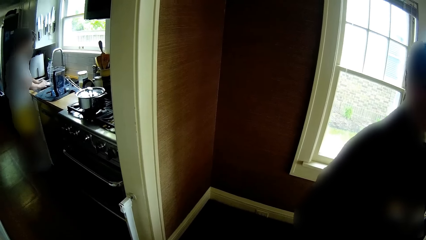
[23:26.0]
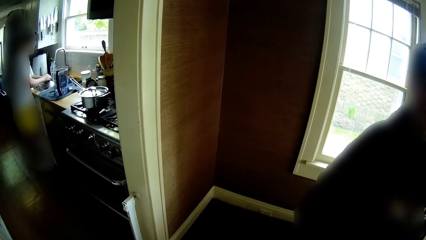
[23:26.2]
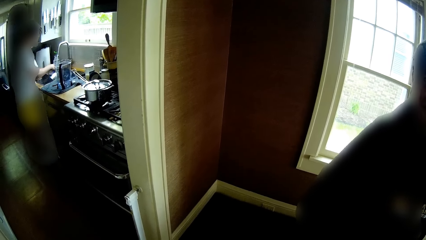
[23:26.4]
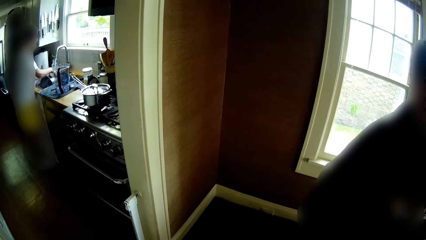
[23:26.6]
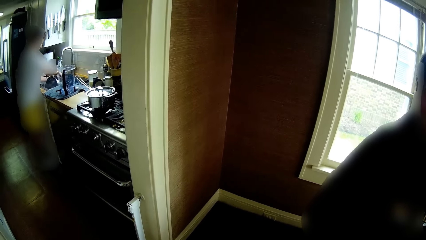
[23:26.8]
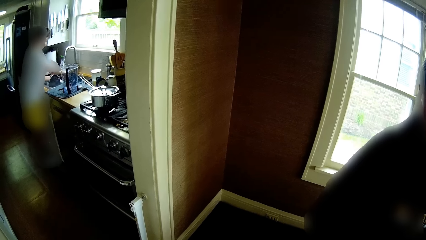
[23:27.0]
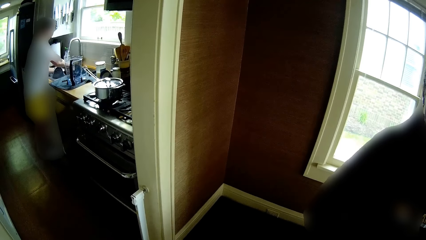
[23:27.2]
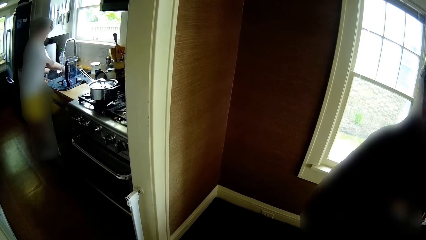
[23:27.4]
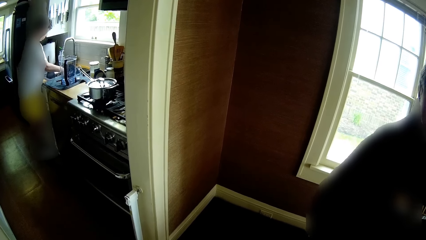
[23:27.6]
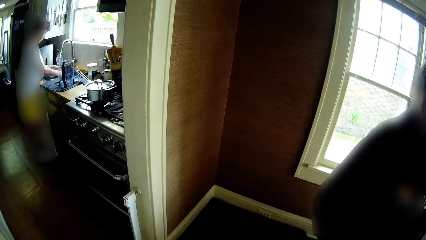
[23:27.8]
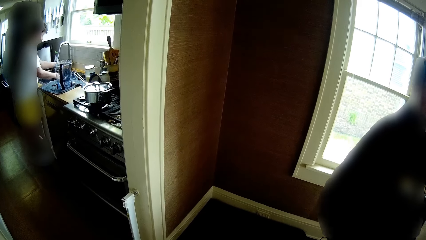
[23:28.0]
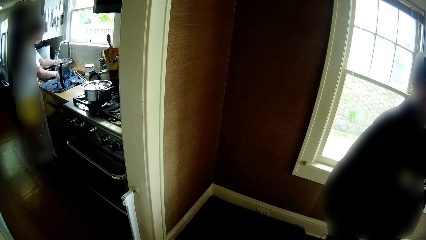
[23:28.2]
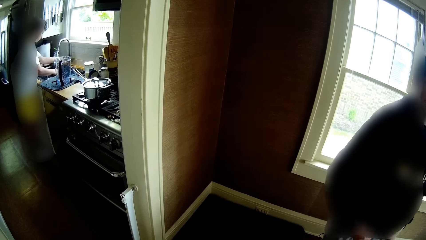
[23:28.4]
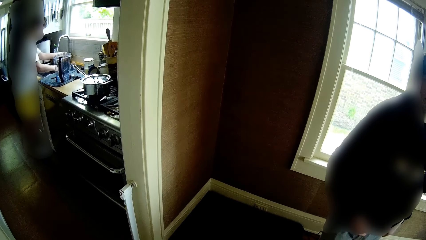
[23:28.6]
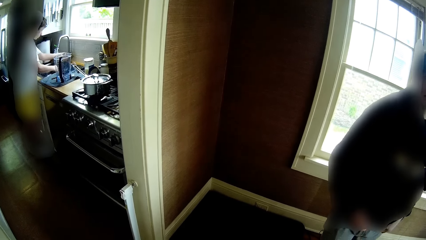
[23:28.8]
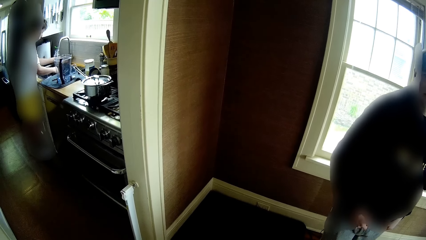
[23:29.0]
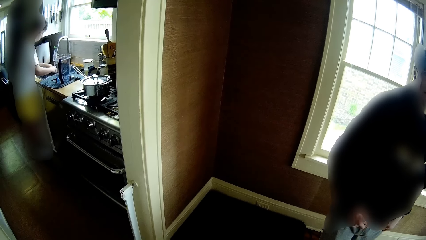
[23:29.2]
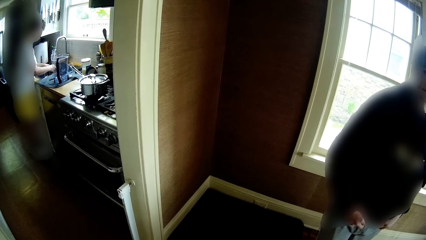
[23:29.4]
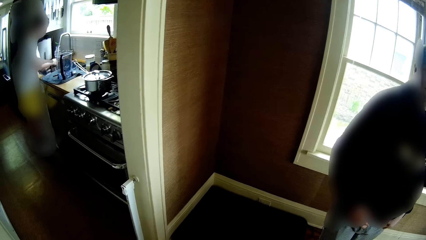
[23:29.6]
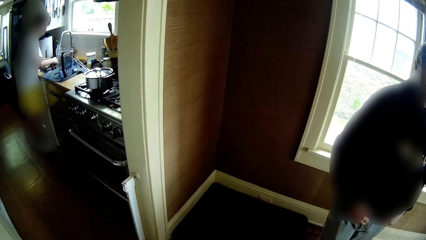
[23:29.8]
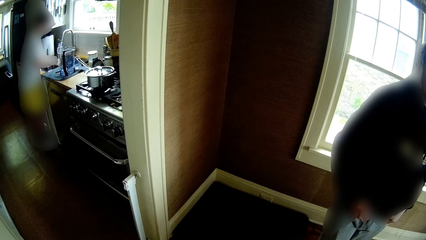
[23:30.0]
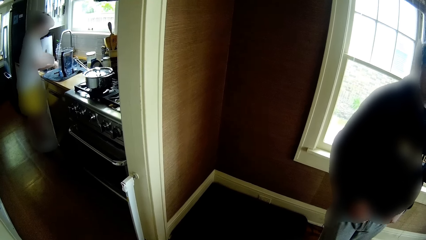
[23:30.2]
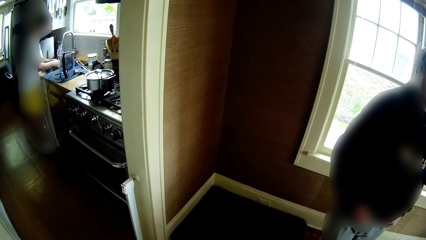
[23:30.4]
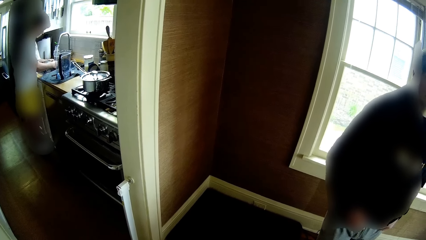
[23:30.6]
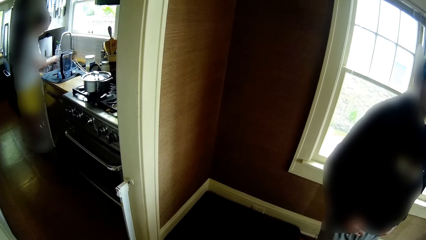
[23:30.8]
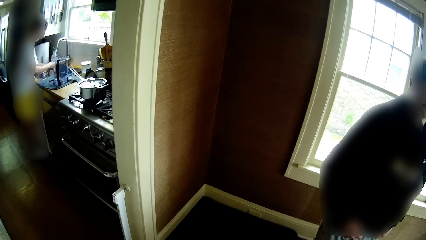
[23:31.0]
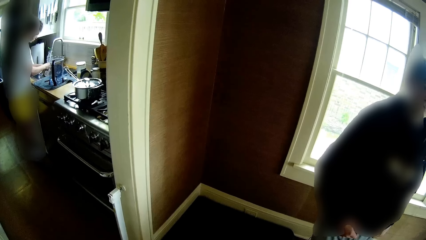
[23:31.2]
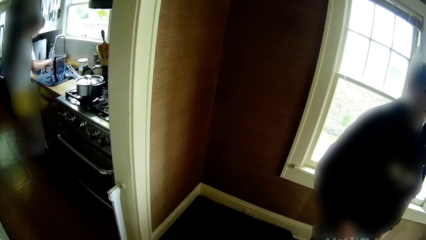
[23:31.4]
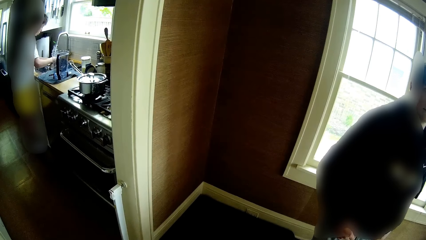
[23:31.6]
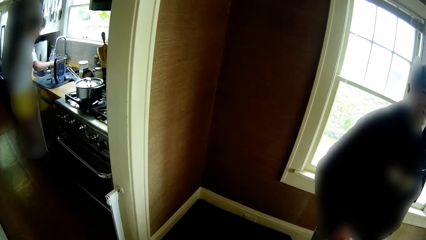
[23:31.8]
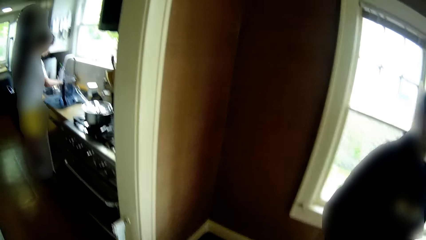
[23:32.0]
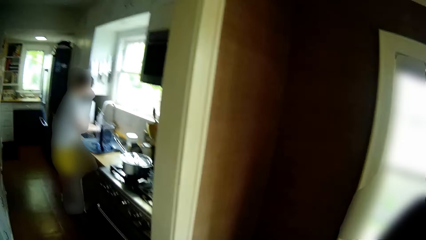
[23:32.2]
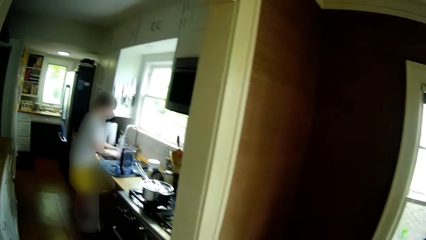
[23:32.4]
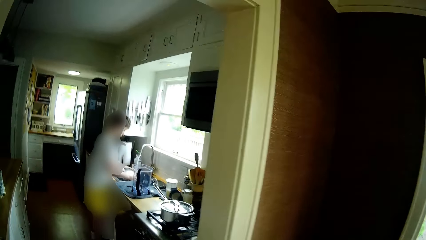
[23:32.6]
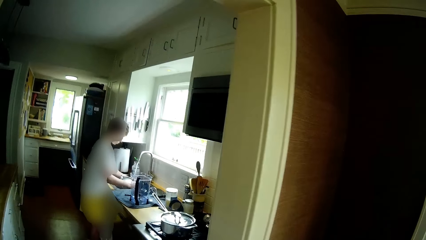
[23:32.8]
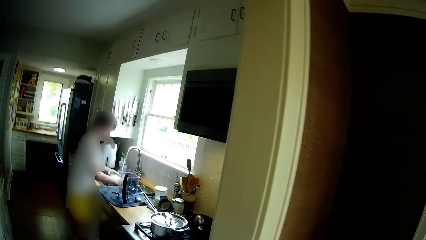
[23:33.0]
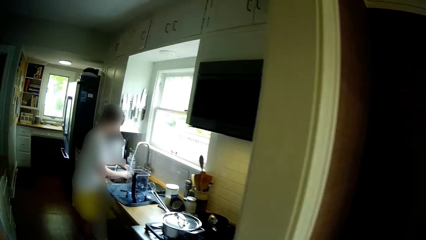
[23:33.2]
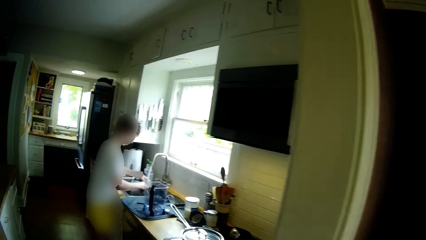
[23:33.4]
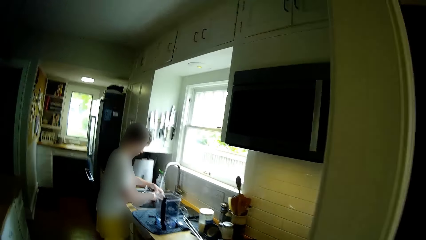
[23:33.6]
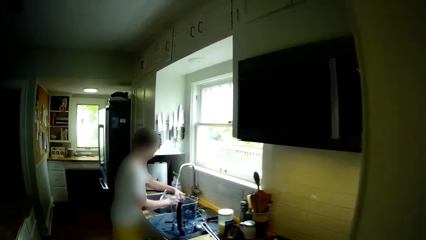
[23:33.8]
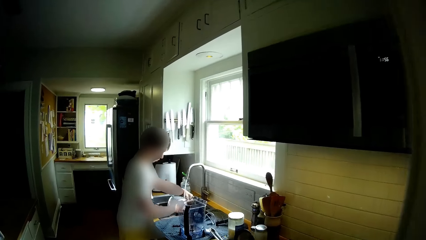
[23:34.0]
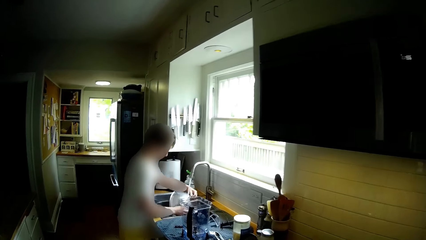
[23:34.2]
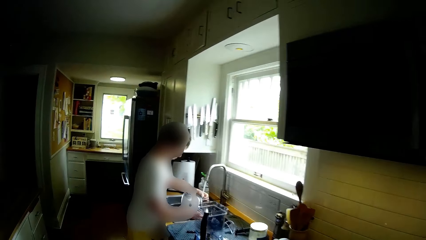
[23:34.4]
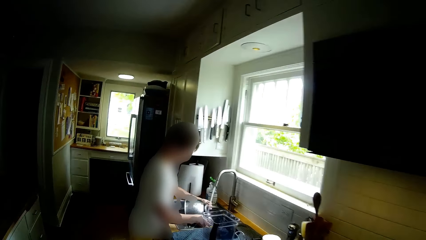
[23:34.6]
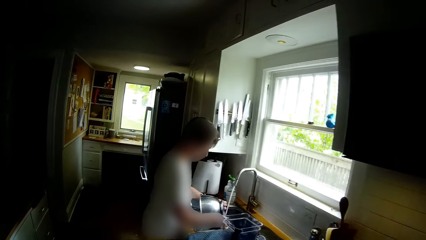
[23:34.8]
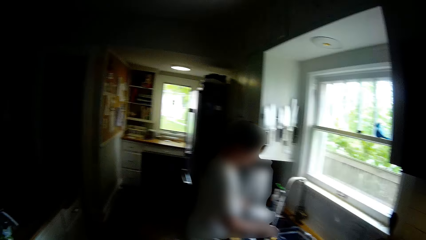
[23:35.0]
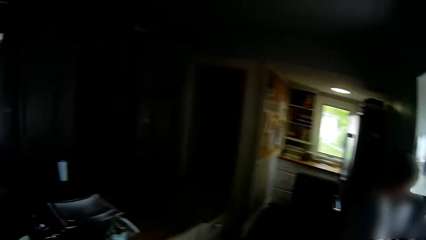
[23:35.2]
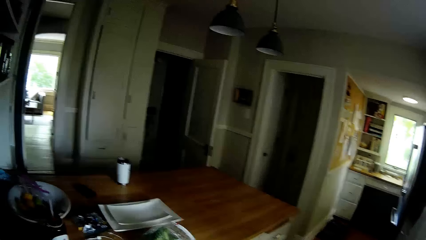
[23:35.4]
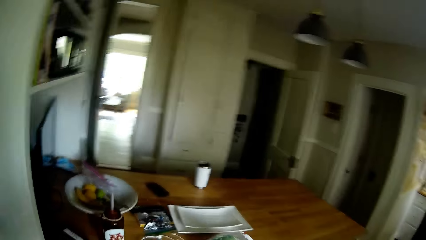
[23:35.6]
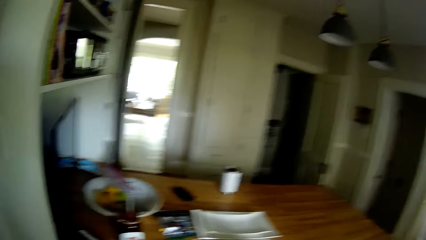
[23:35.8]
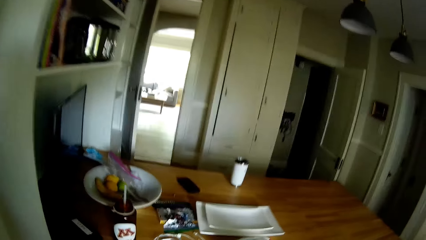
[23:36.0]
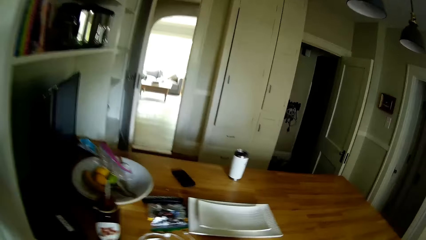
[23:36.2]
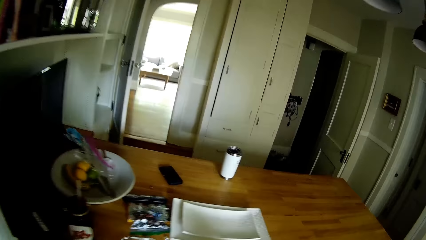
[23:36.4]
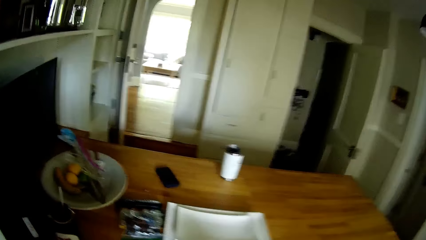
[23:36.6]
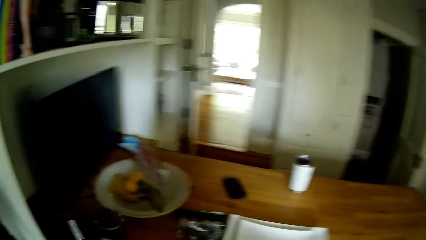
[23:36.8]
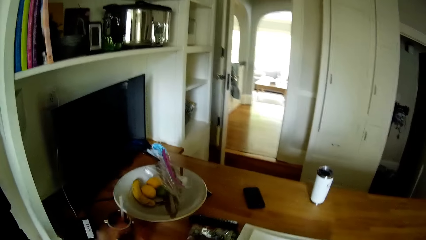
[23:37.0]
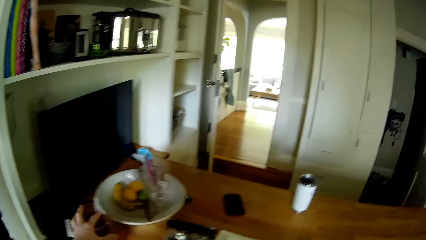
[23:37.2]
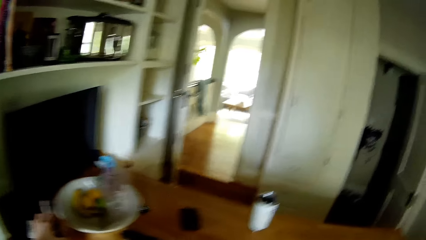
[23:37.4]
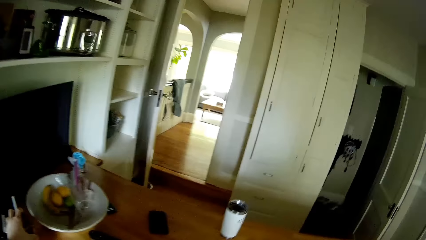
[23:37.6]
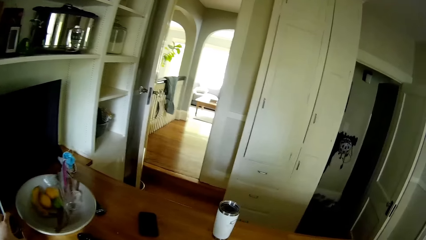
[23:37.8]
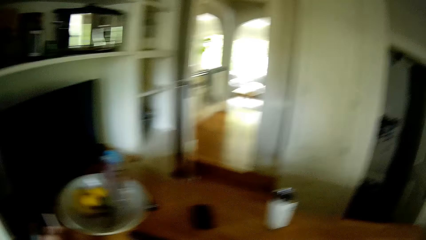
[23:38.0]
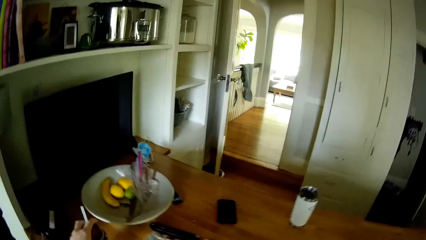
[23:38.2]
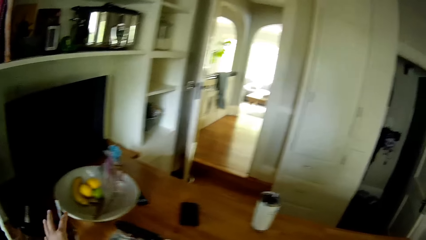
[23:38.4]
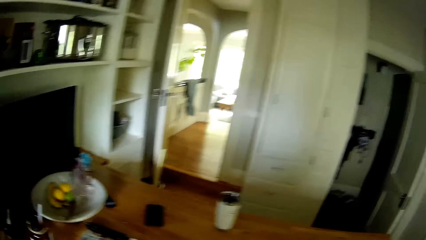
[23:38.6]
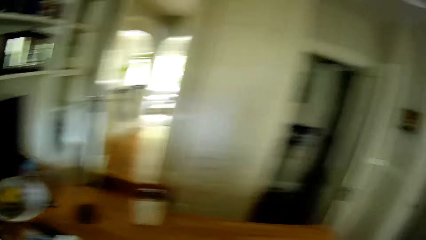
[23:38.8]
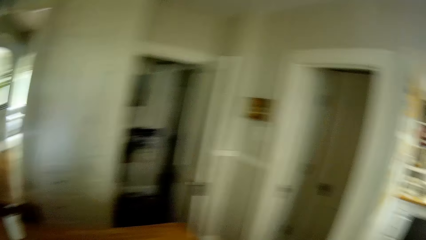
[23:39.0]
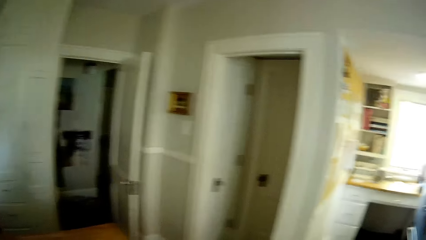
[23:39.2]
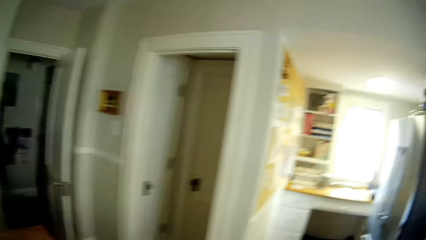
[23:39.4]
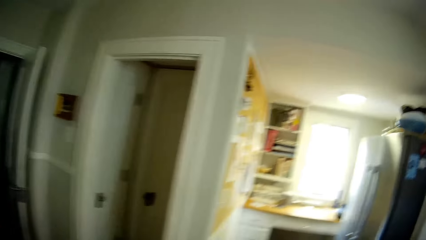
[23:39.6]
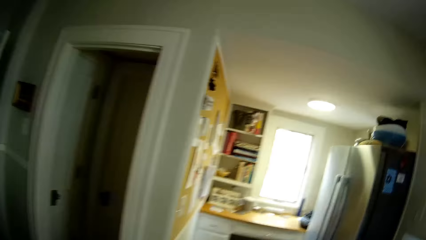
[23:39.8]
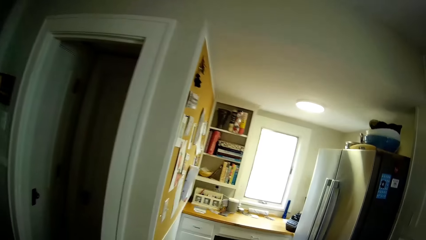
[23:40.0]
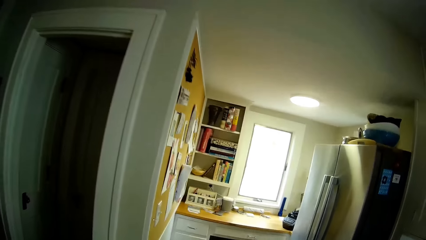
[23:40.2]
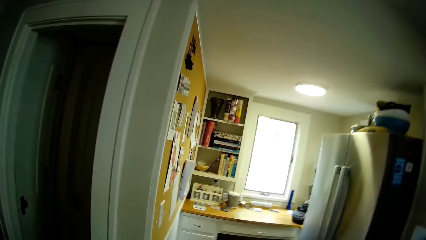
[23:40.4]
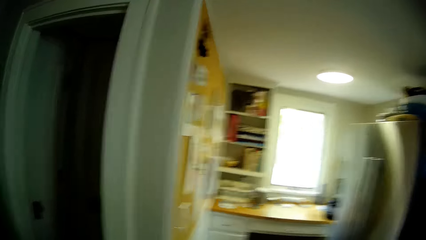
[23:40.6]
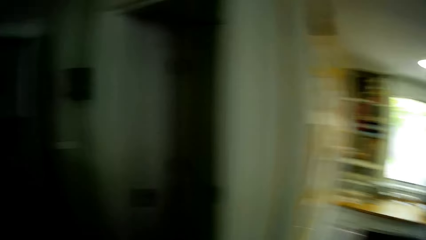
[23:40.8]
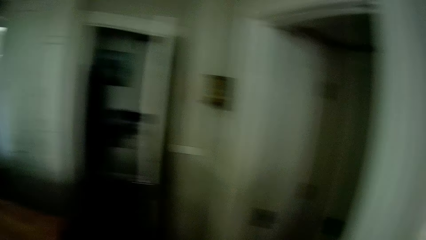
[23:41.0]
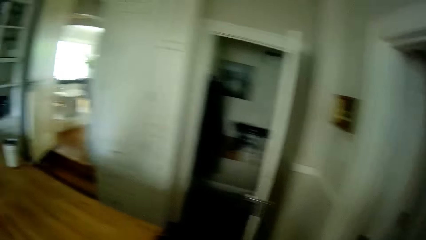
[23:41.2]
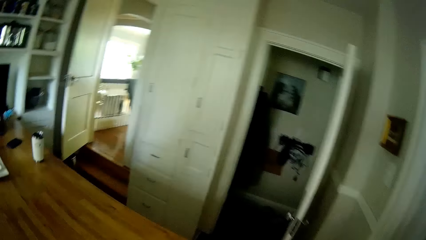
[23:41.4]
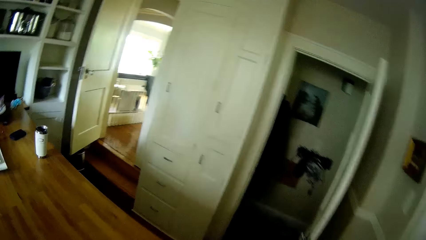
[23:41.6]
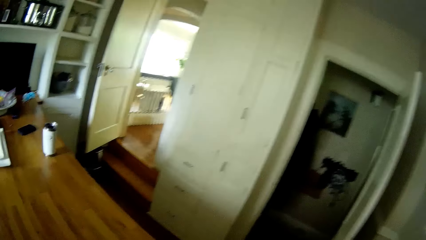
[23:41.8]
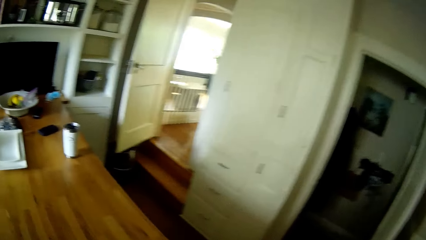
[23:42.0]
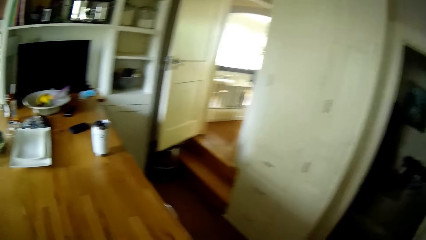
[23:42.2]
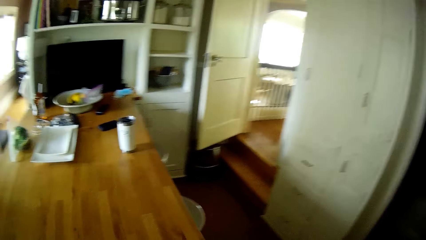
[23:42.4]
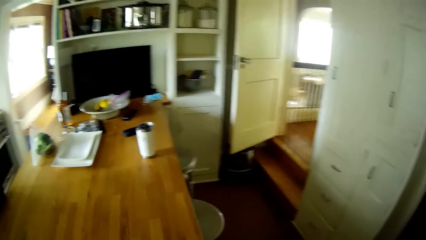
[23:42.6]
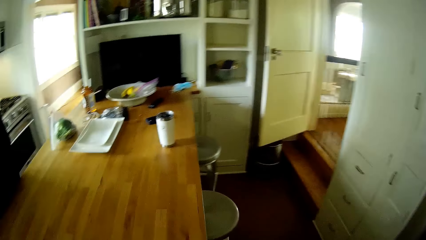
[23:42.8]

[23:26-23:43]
The camera wearer looks around. He touches the bottle of soda on the kitchen countertop with his left hand. He picks a plate. He talks with a person. He looks around.
